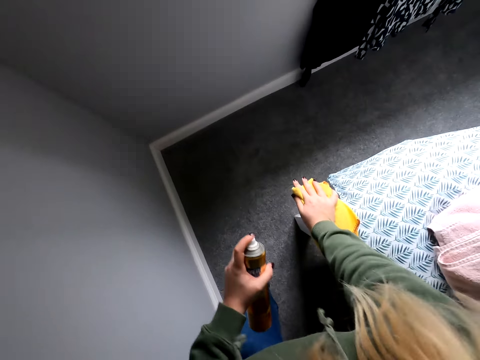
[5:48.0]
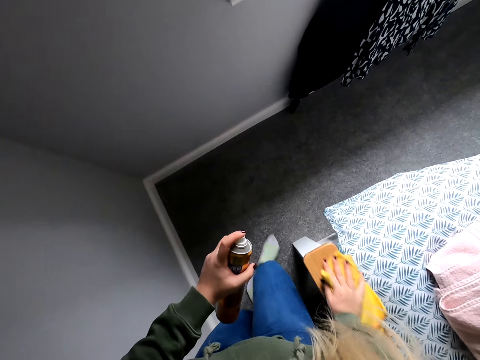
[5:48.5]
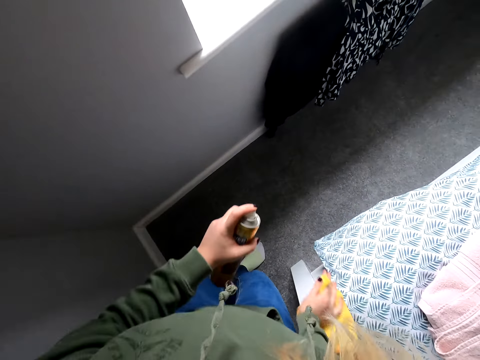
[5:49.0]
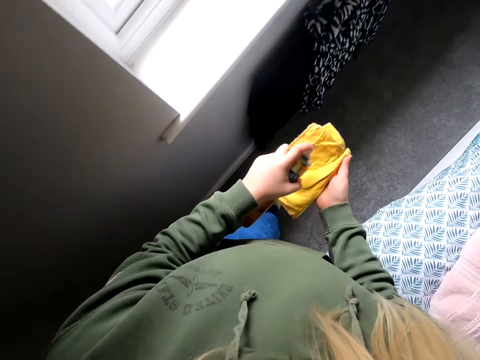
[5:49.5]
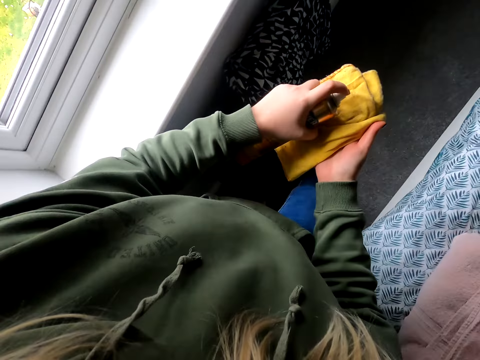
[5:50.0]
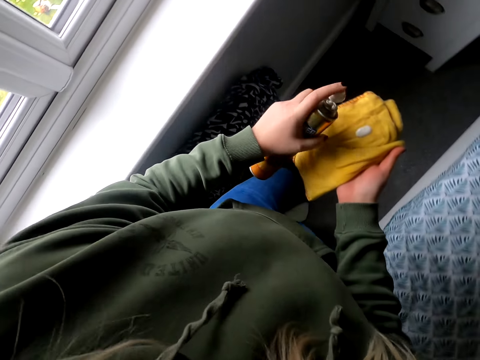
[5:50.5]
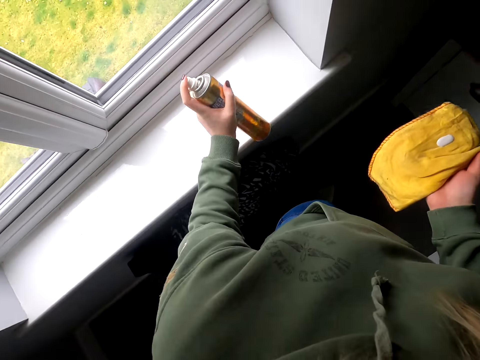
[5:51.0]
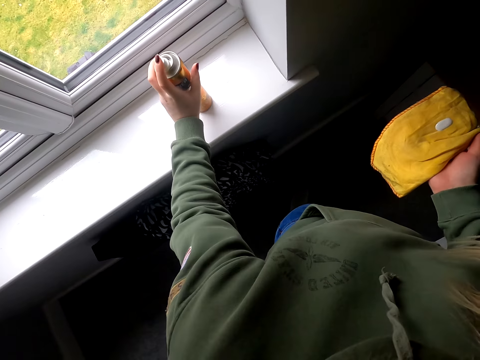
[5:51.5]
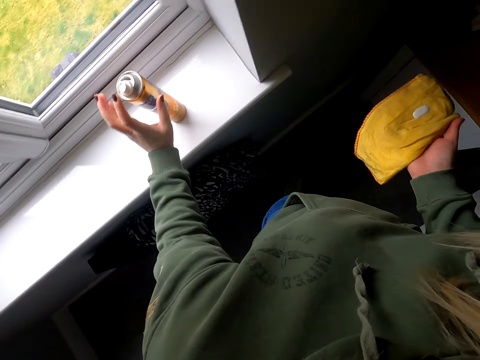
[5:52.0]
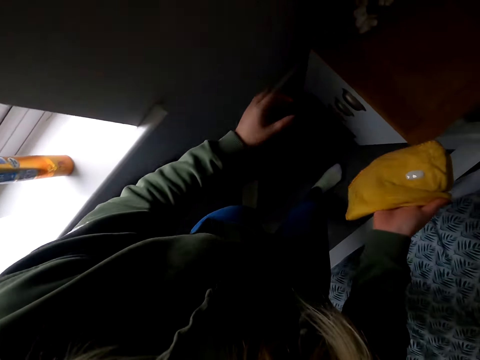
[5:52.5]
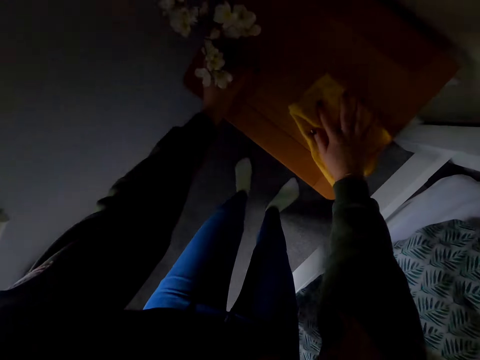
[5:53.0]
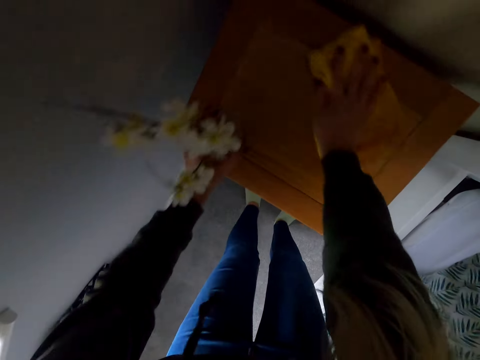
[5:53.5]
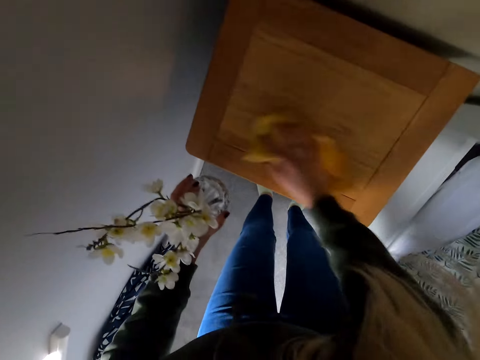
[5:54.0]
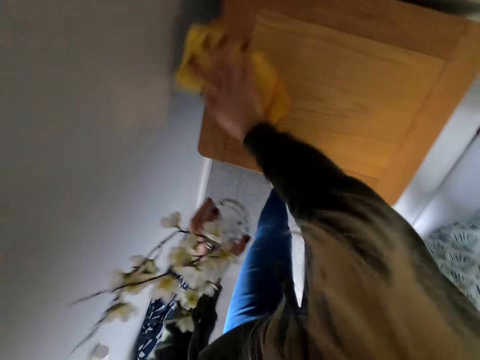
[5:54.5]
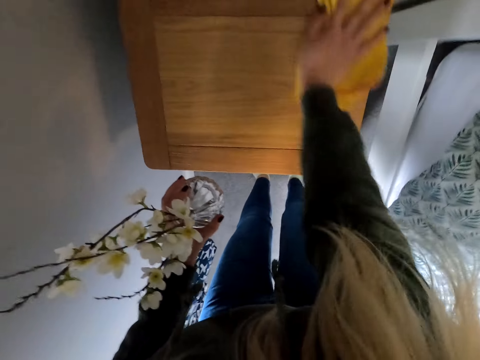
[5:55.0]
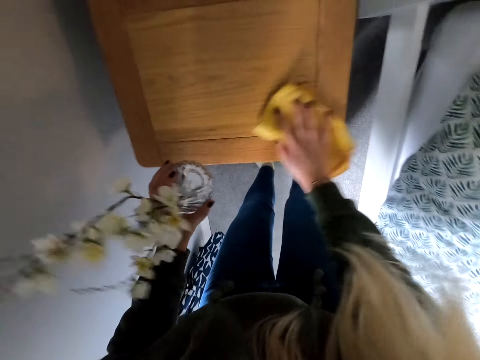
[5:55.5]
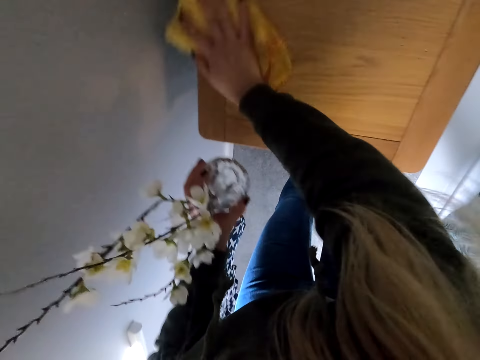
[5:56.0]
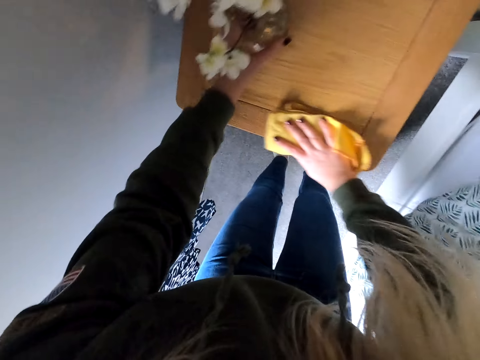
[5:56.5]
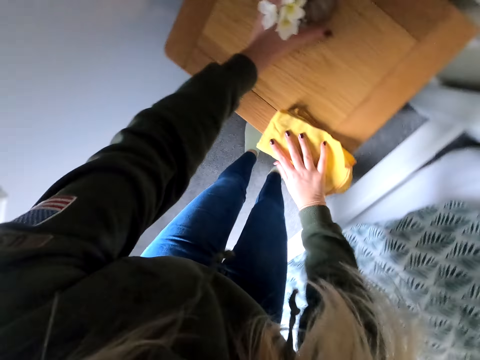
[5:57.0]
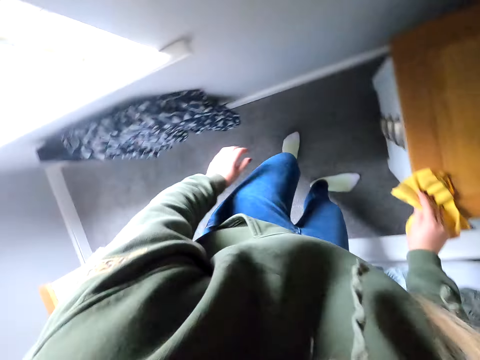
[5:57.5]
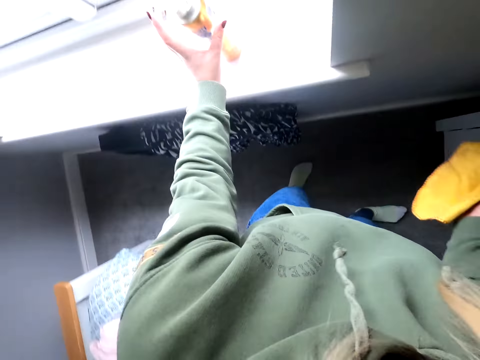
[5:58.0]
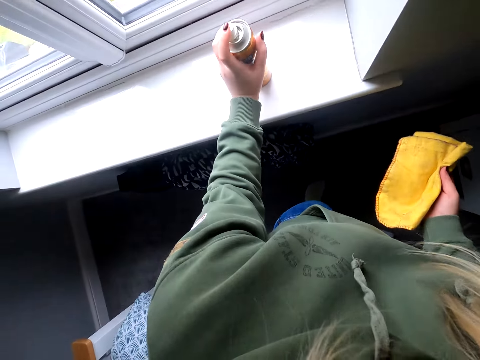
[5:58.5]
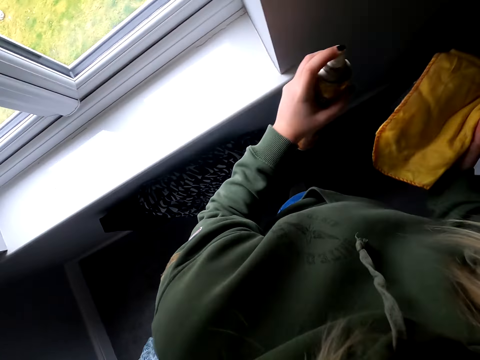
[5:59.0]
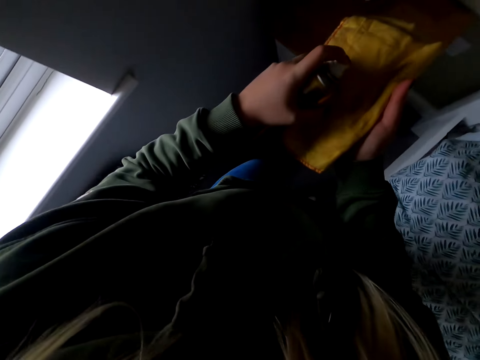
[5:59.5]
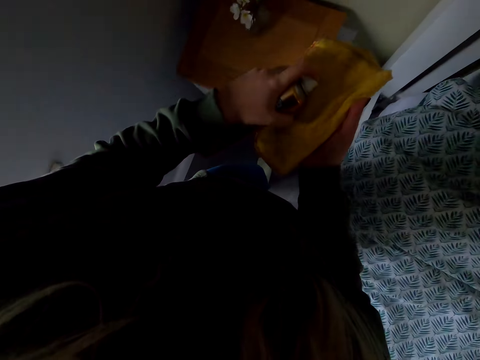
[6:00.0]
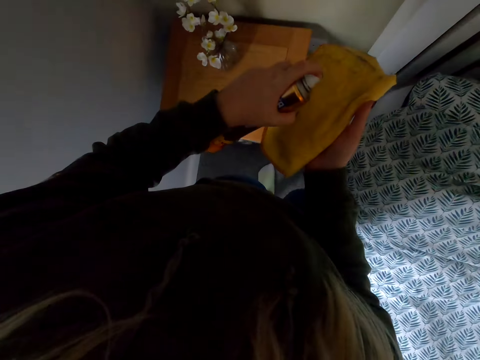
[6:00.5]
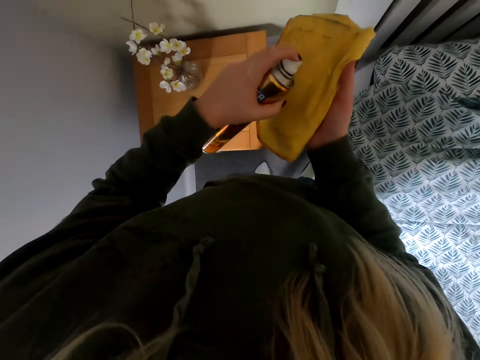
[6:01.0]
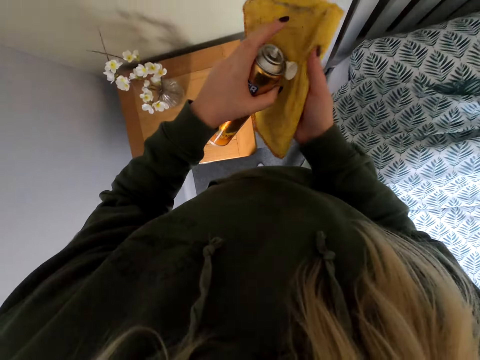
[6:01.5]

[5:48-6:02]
The camera wearer moves around. They wipe the bed. They spray on the towel. They move around. They spray polish on the polish cloth. They move around. They place the bottle on the window. They move around. They lift the flower vase. They polish the bedside drawer or stool. They hold the vase of flowers. They wipe the stool. They put the flower vase on the drawer. They take the bottle from the window. They spray polish on the polish cloth.

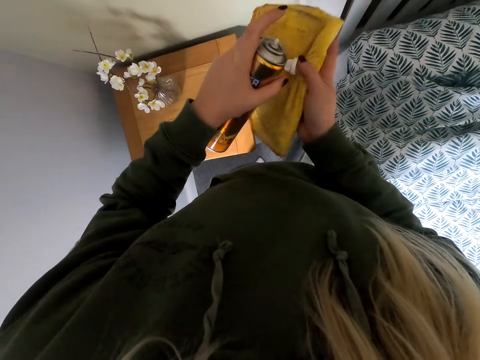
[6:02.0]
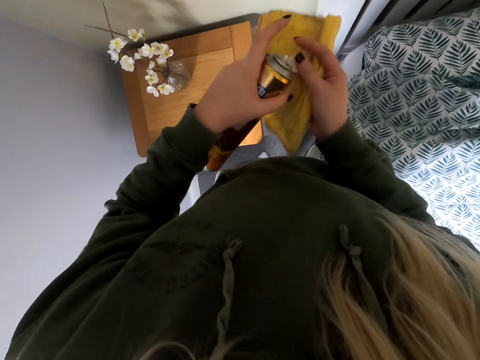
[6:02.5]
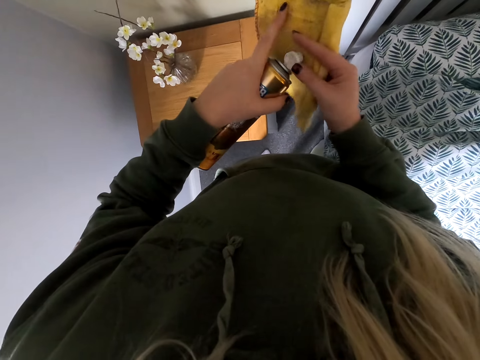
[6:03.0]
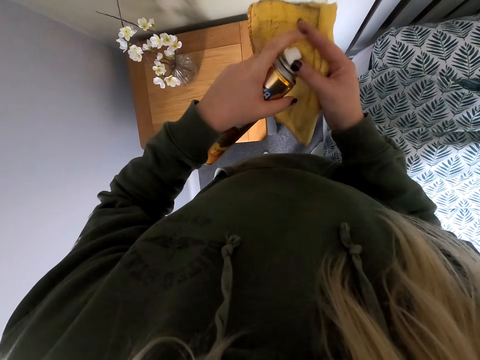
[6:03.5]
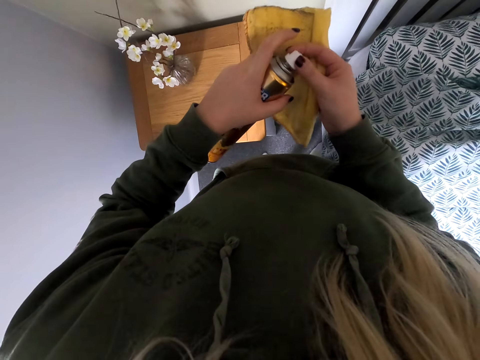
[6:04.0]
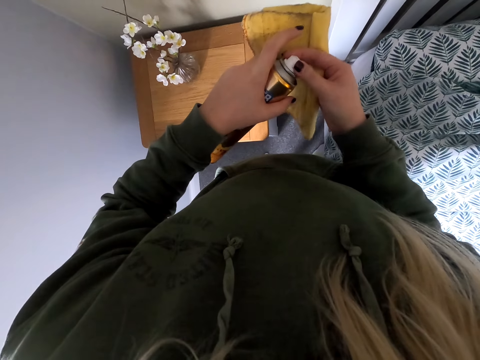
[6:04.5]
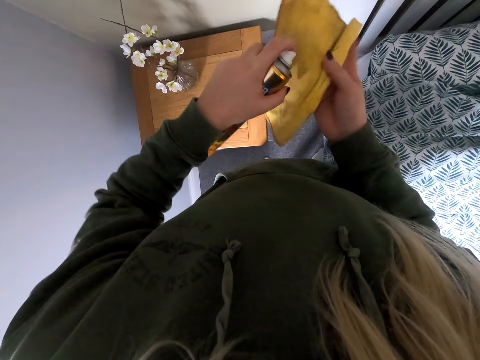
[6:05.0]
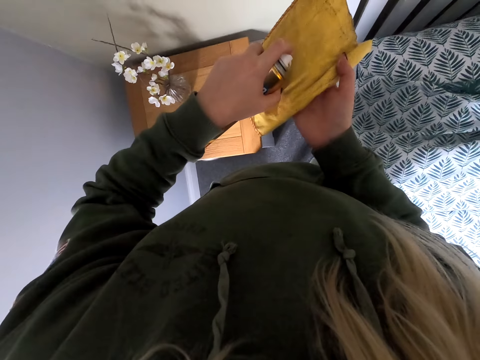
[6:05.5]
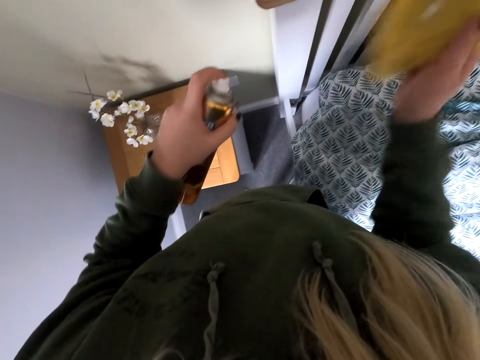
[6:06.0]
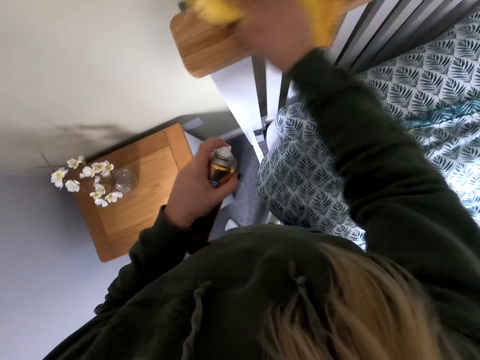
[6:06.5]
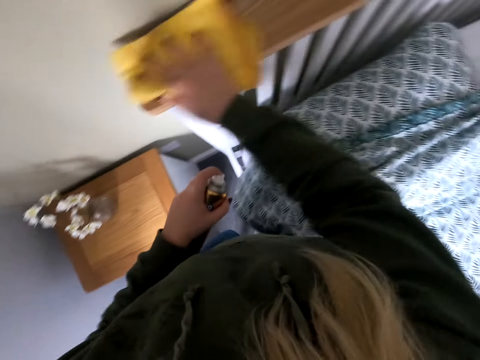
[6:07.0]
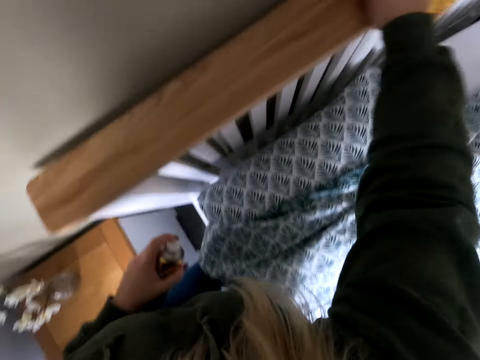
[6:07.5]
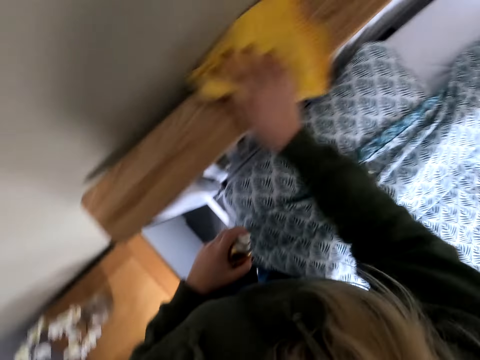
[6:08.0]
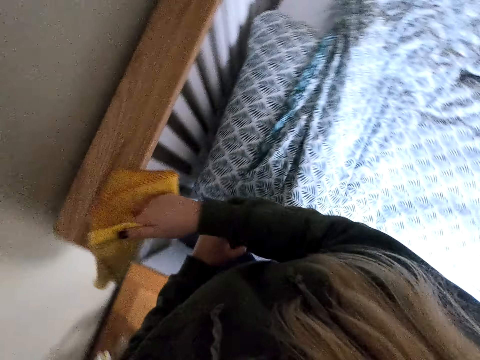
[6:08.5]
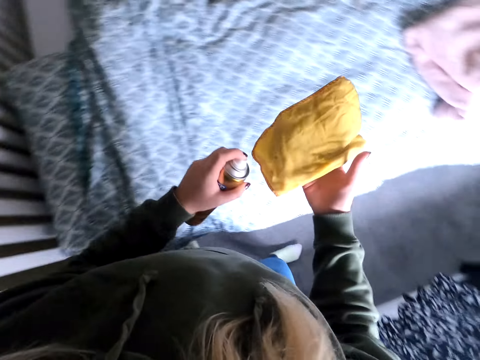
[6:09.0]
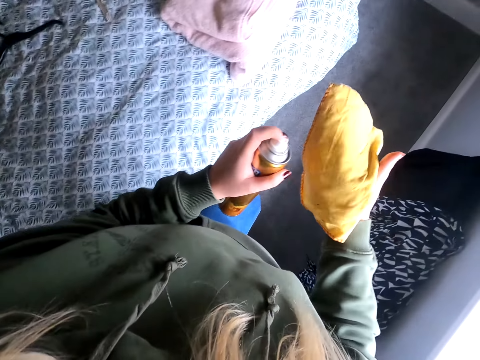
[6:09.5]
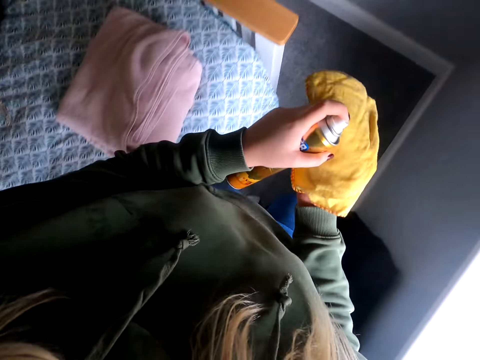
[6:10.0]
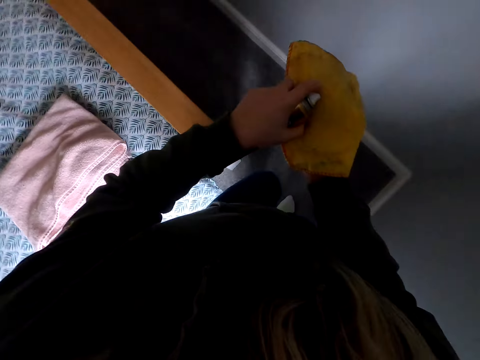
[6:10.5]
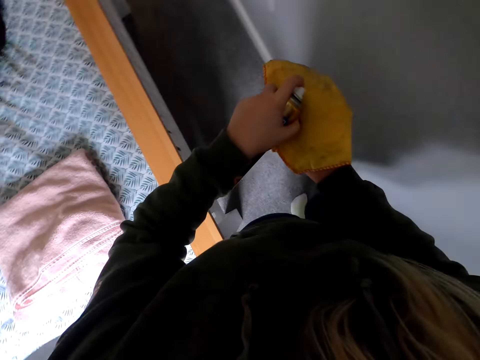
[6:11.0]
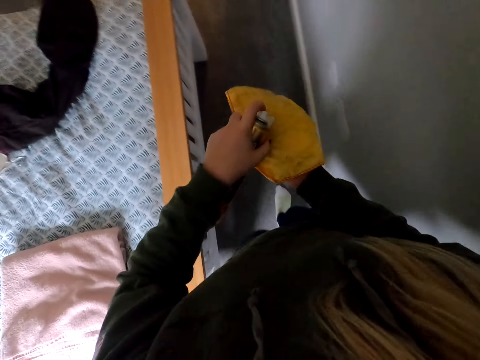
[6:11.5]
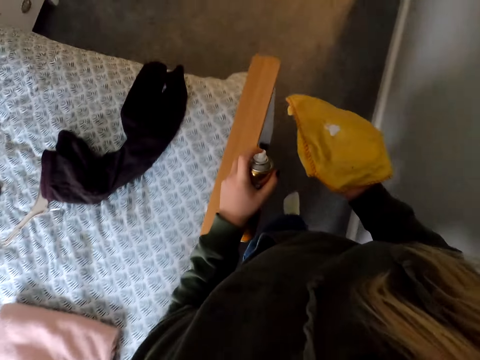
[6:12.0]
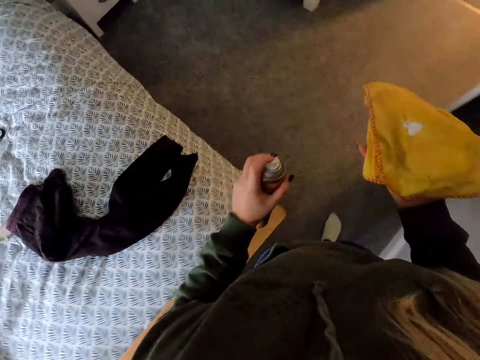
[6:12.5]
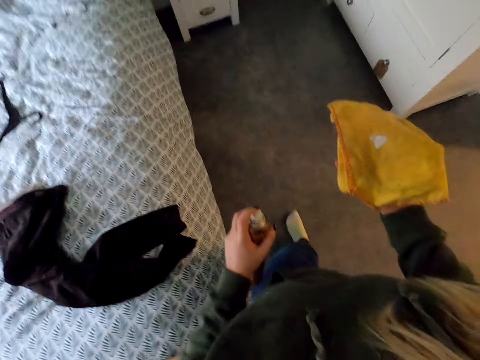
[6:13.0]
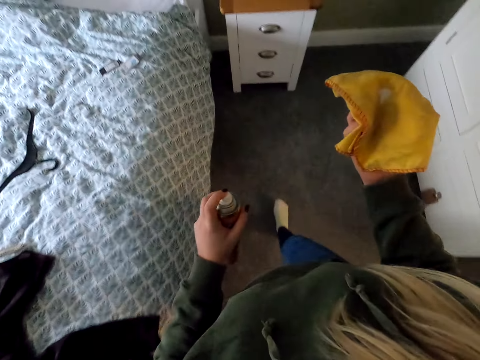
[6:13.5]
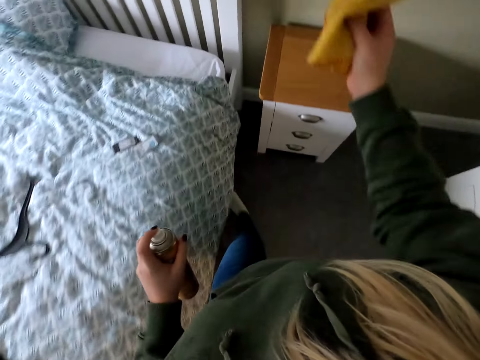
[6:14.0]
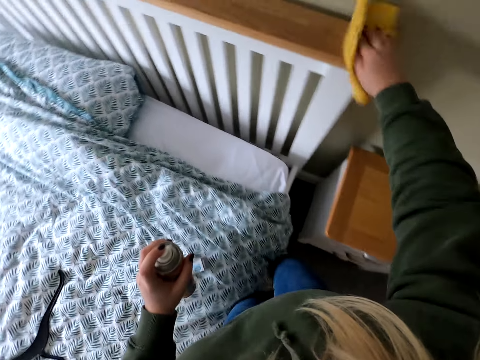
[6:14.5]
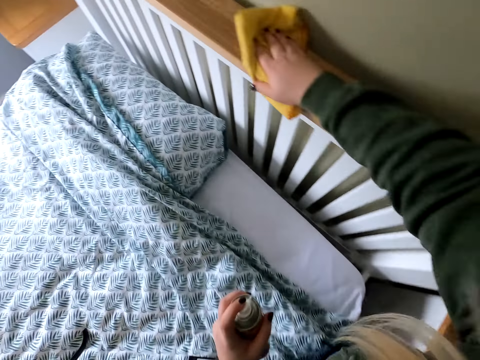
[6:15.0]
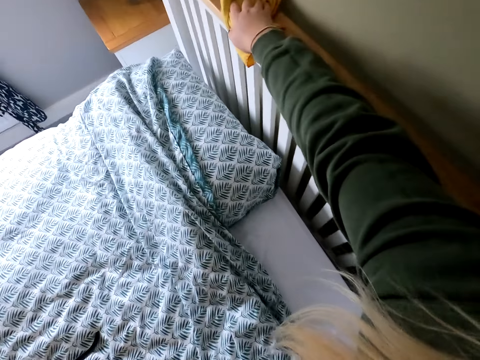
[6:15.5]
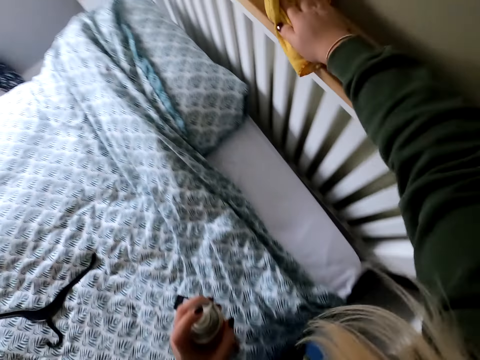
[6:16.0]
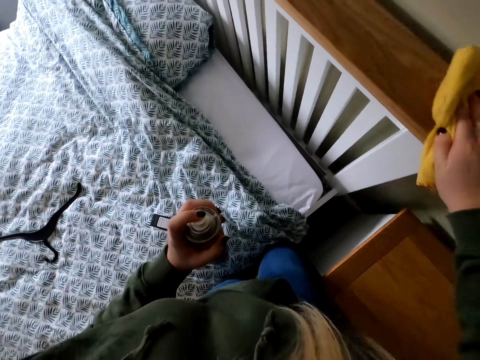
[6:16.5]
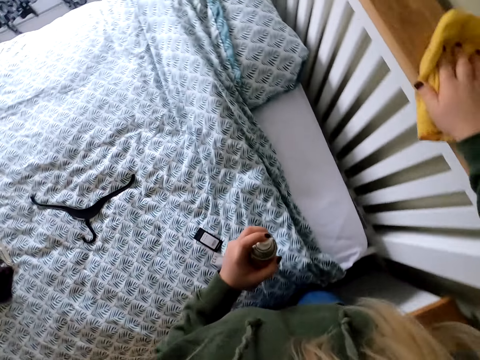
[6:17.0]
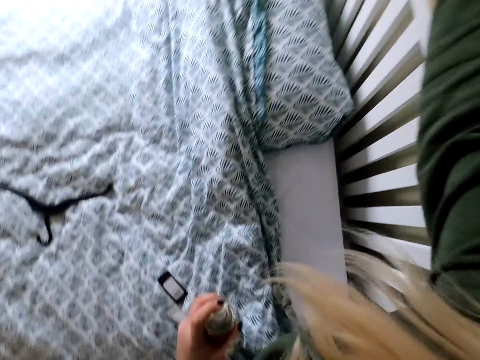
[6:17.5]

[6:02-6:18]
The camera wearer returns the lid on the bottle. They spray polish on the polish cloth and polish the bed. They move around. They spray polish on the polish cloth. They walk around the bed. They polish the bed.
